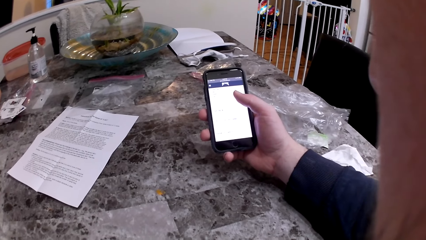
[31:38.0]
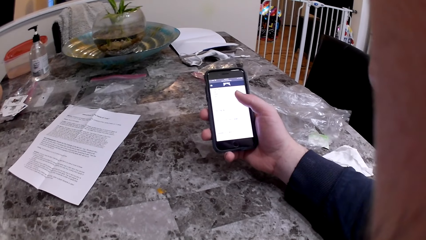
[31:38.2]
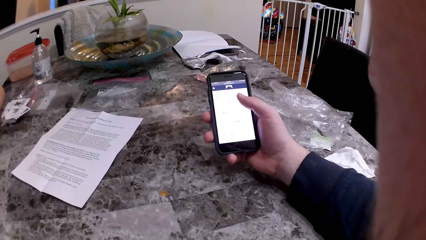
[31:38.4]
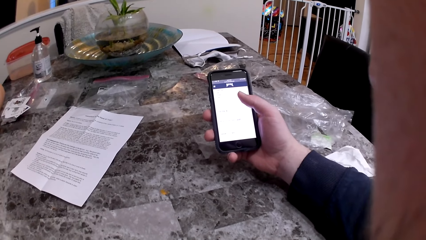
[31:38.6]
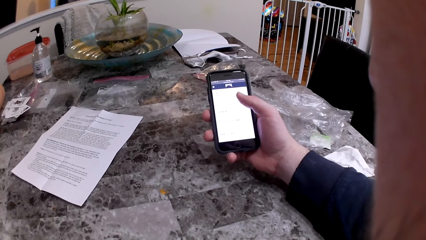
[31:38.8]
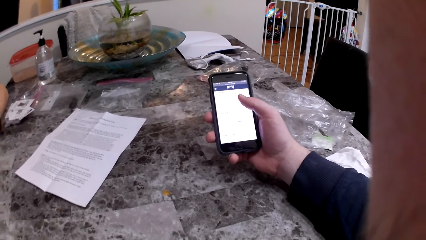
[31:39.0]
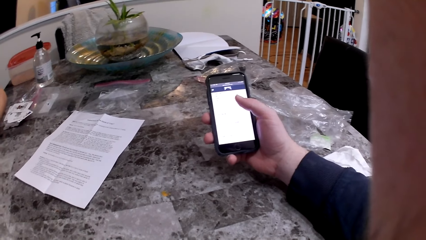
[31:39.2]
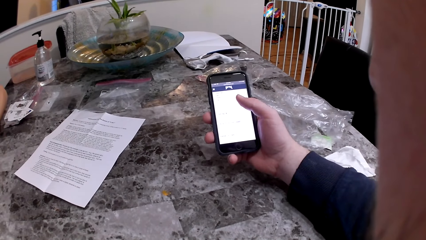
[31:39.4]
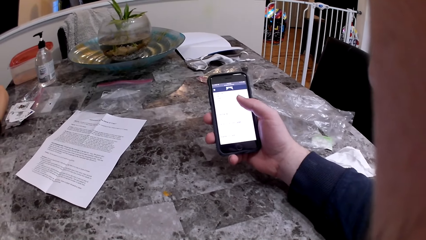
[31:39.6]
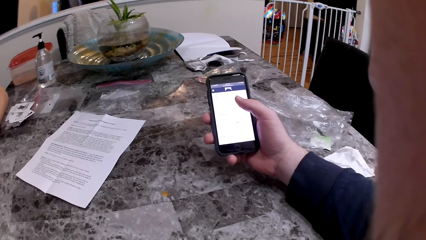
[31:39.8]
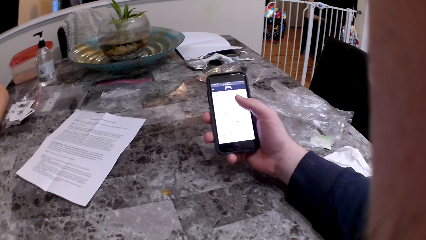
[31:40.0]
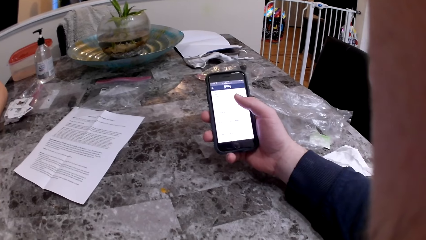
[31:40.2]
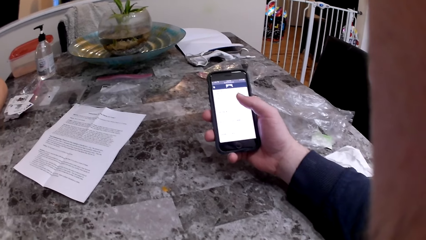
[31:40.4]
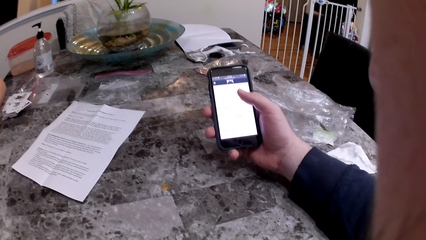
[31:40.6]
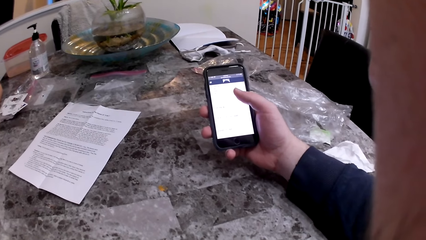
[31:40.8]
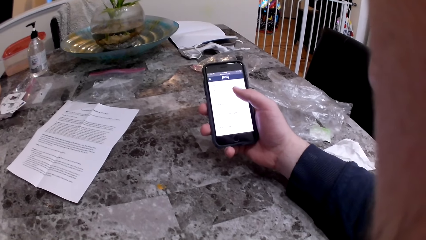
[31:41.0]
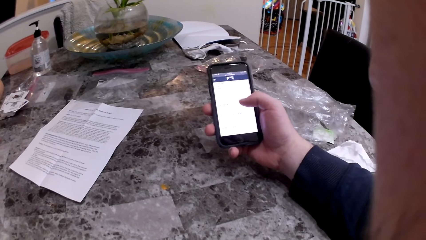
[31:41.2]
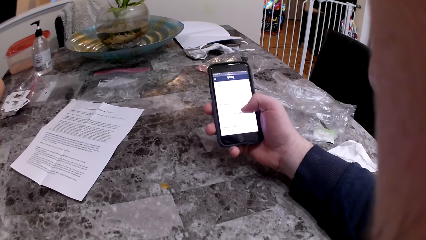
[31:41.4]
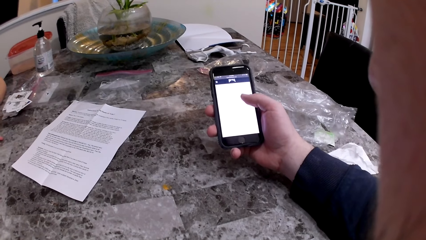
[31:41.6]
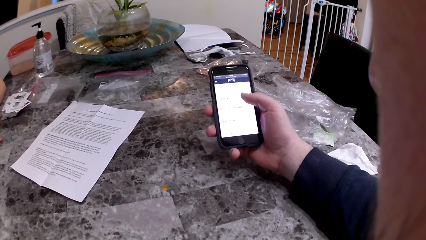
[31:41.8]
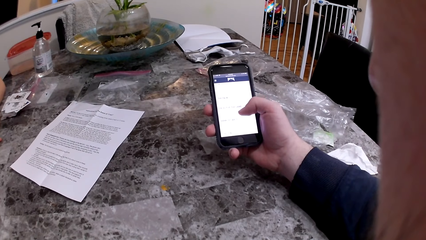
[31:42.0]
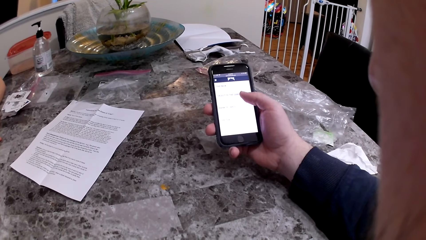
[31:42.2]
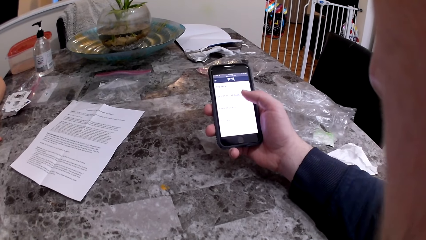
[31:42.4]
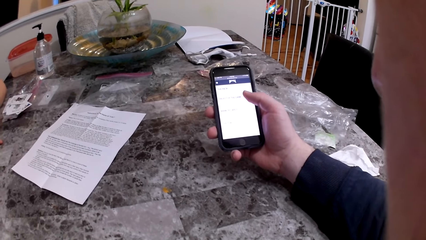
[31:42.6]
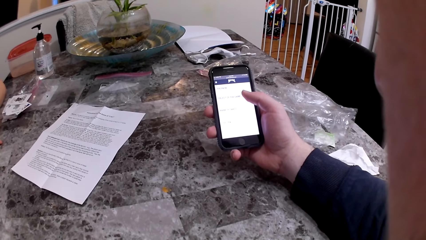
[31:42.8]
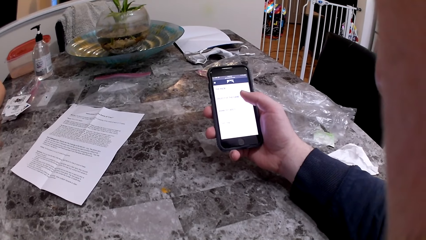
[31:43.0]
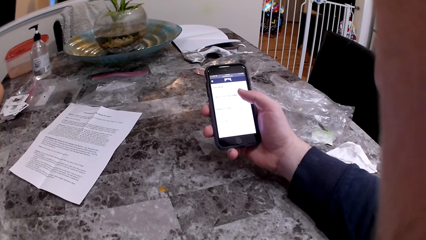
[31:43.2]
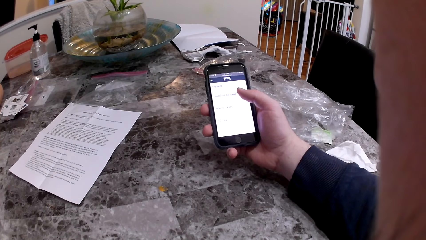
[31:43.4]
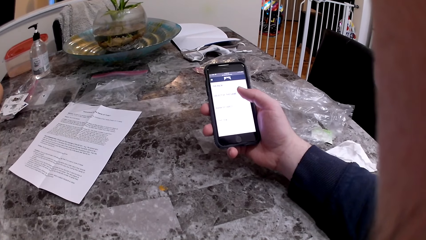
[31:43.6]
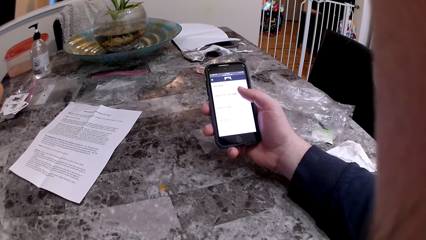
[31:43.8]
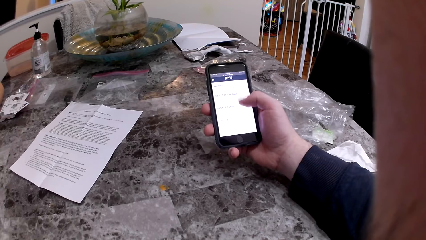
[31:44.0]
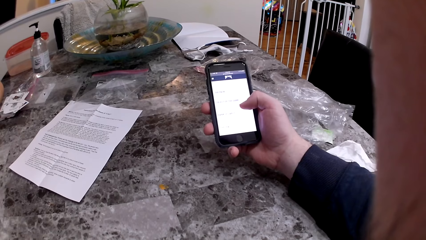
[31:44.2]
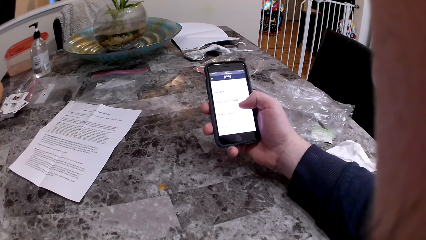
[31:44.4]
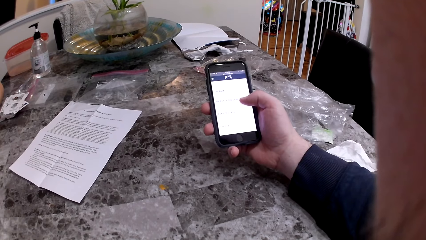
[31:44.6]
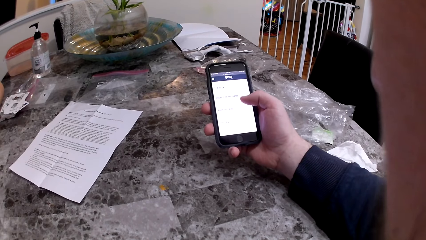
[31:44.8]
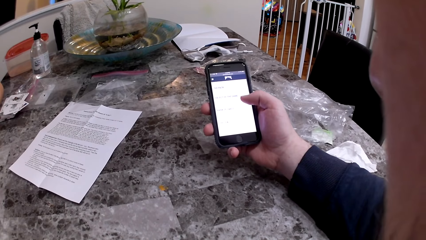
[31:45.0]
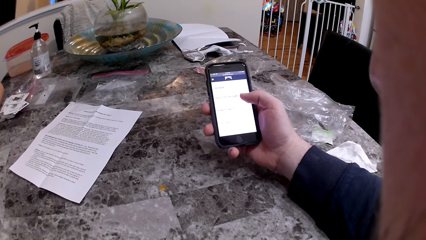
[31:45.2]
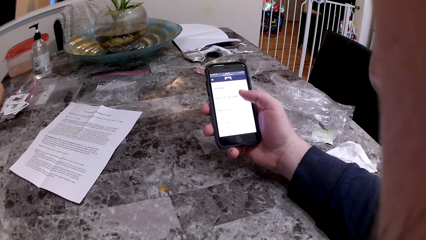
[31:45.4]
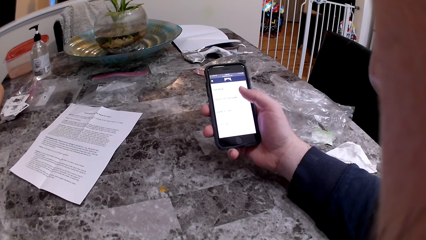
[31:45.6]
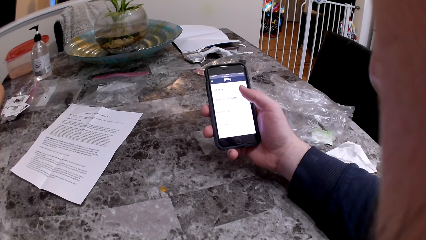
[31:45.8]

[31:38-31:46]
The camera wearer reads the contents on the phone.

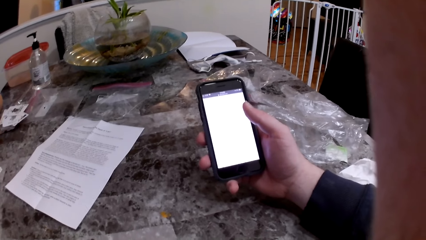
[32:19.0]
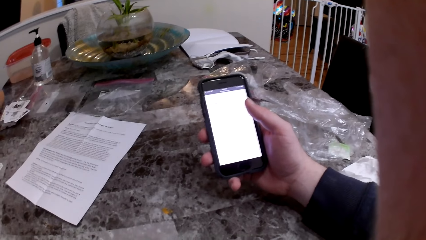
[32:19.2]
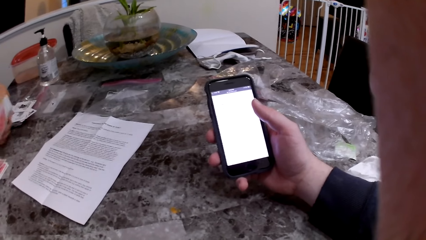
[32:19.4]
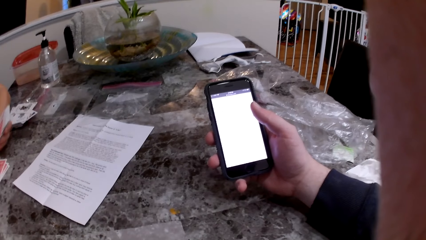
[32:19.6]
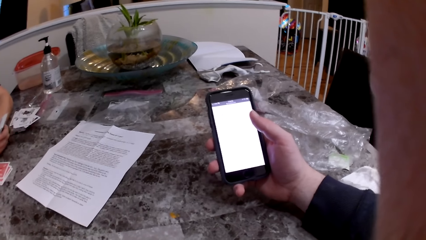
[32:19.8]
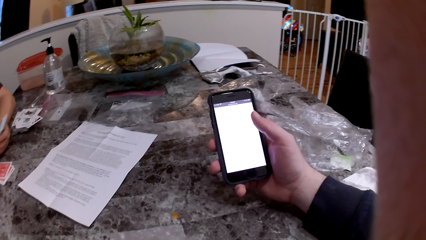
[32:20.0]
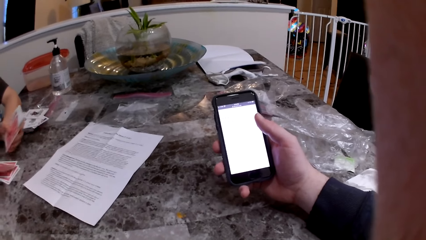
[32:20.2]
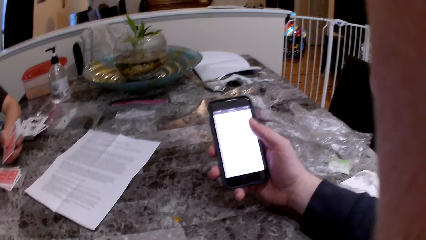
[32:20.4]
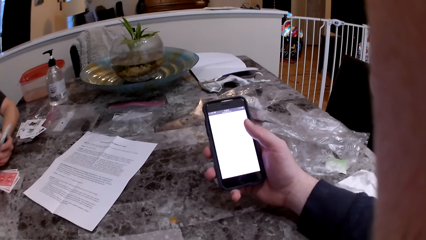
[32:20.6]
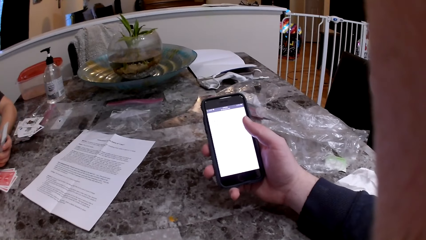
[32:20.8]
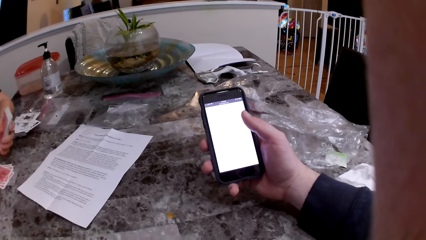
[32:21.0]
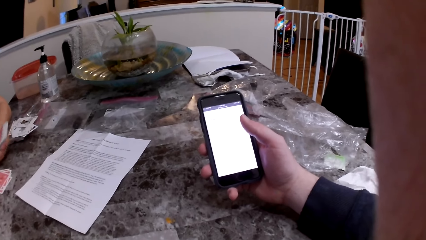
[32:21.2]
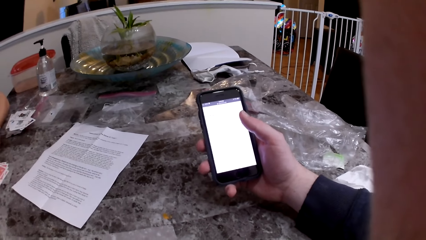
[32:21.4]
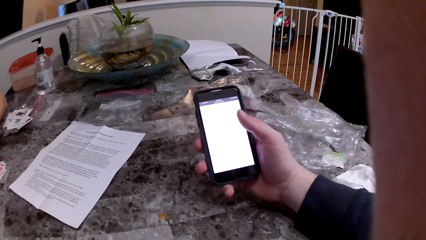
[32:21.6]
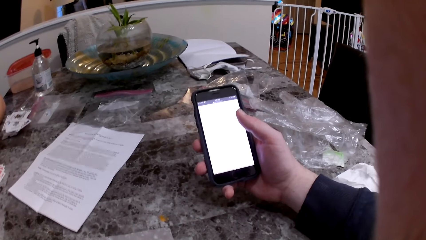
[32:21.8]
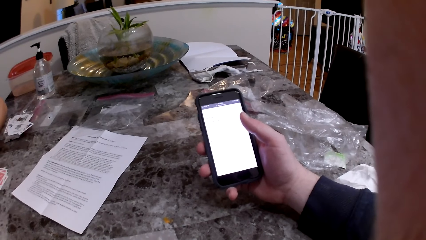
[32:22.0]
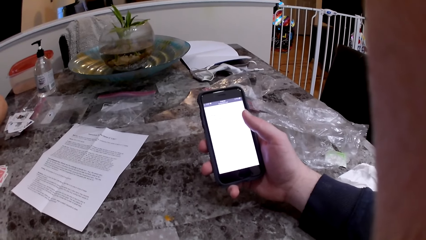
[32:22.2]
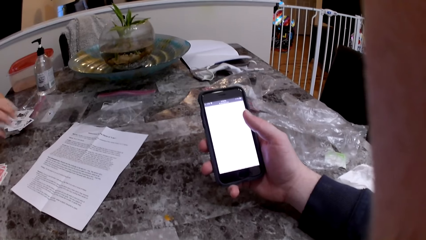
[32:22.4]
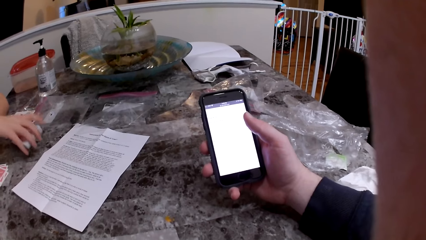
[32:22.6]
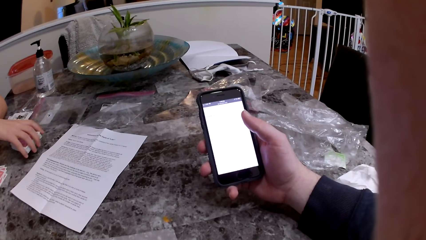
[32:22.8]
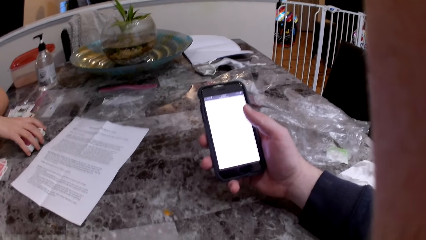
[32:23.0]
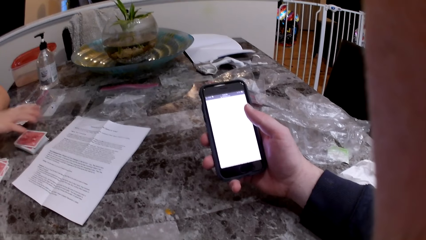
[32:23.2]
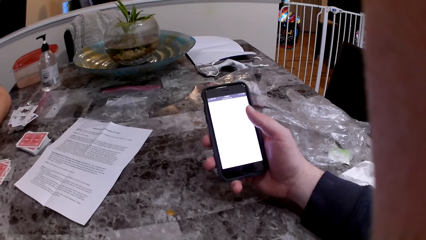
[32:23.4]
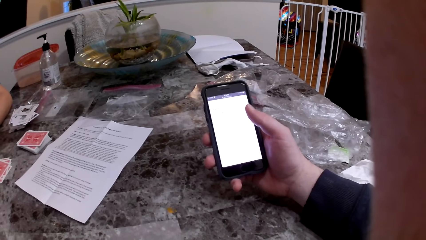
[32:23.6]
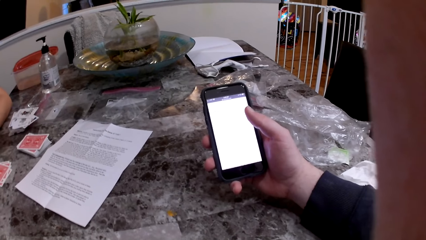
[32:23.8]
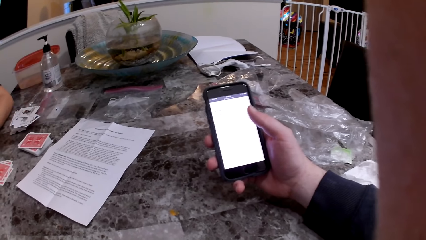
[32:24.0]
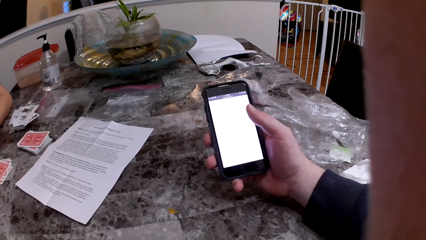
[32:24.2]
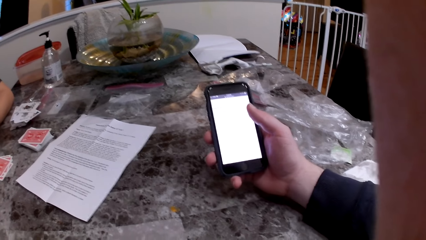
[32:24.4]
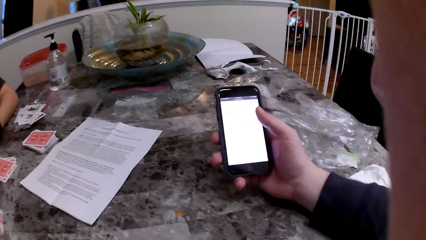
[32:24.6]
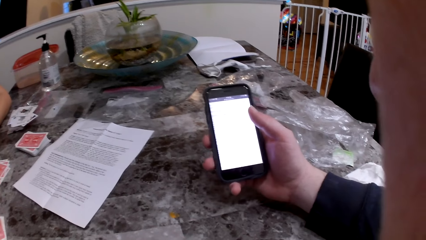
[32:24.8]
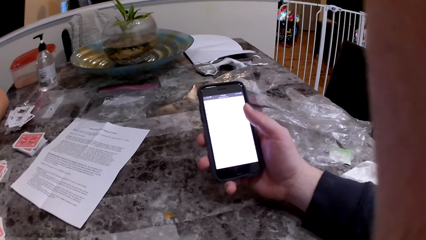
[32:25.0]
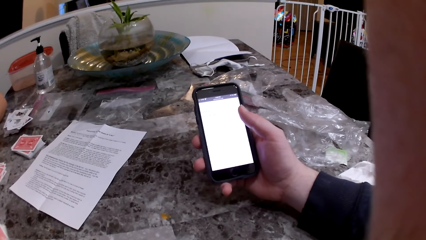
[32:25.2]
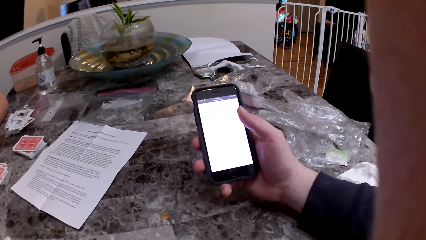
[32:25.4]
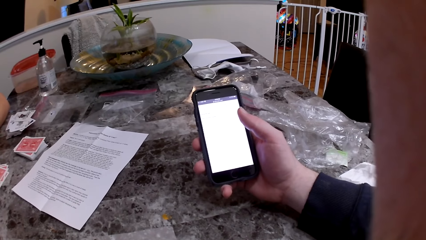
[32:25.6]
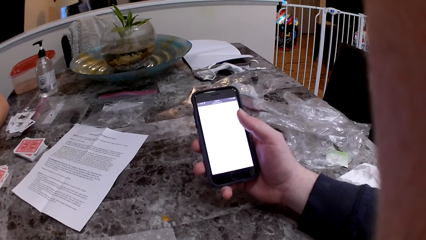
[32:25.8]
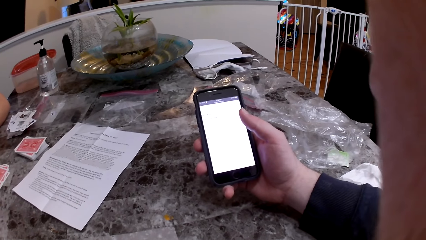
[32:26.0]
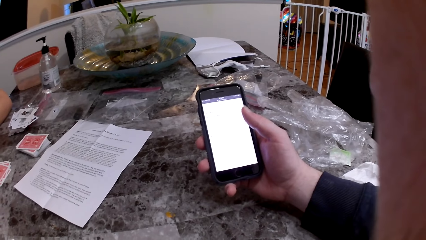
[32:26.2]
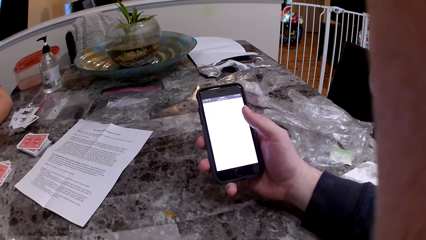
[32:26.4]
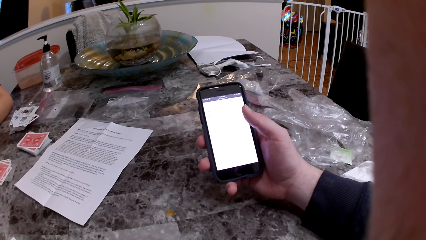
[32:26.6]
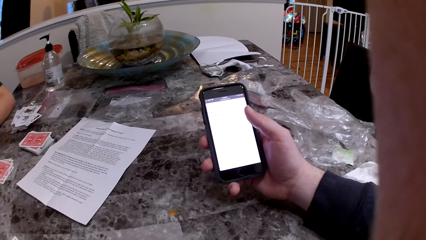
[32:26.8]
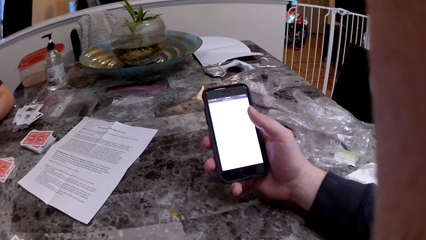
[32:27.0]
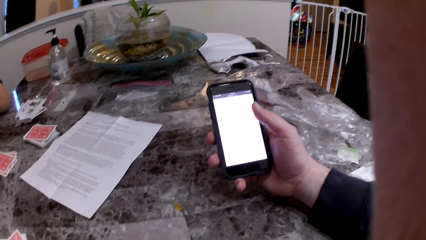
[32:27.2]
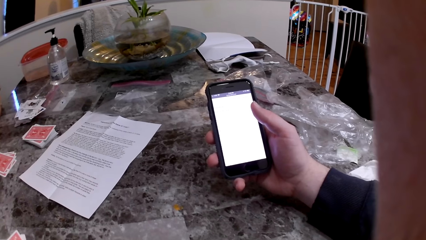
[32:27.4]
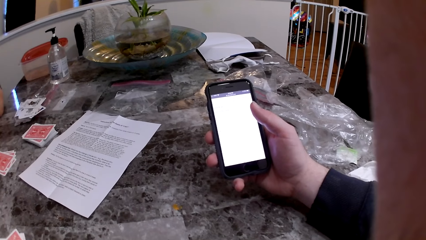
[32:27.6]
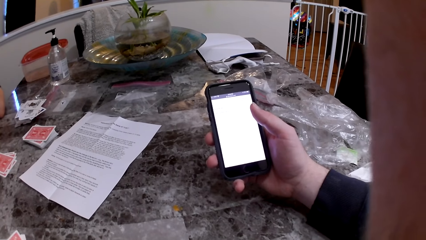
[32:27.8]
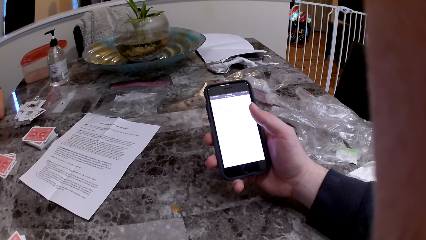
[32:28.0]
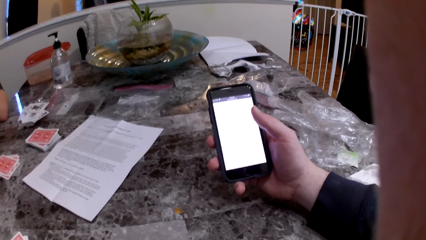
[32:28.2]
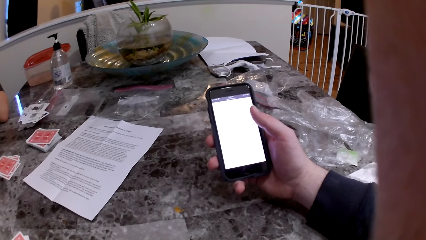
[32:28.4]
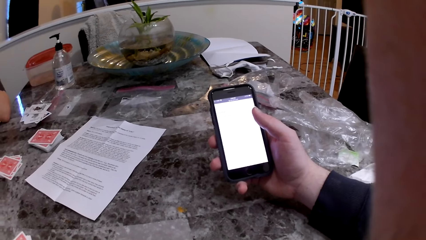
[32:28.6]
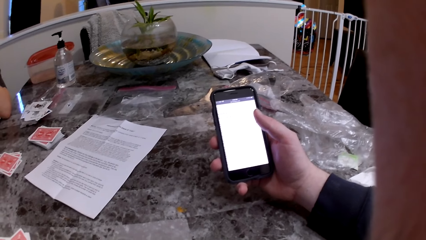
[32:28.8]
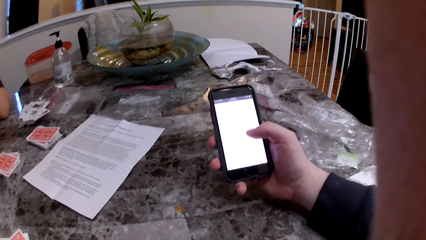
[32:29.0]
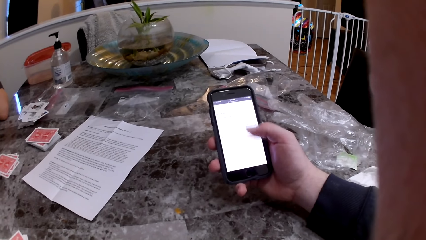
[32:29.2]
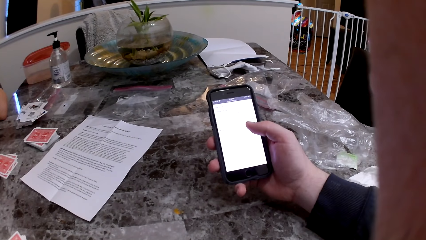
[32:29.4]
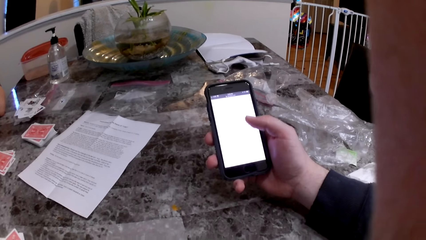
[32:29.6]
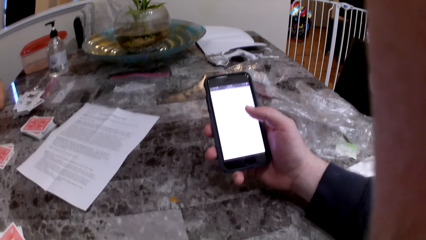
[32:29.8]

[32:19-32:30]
The woman deals cards on the table. The camera wearer puts the cards on the table.
